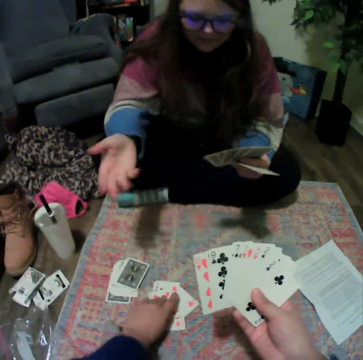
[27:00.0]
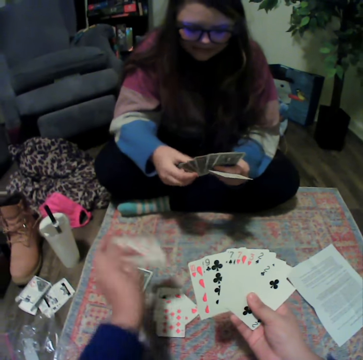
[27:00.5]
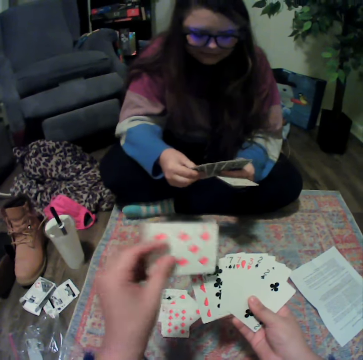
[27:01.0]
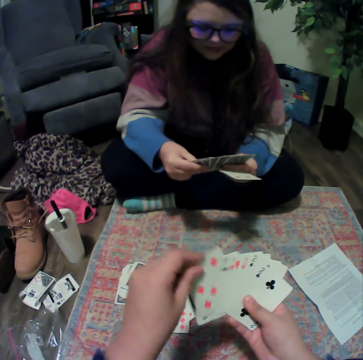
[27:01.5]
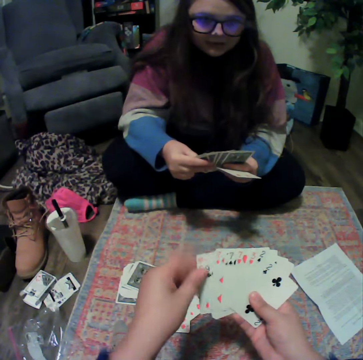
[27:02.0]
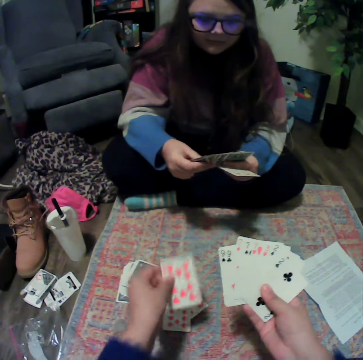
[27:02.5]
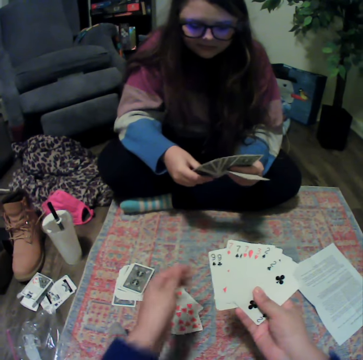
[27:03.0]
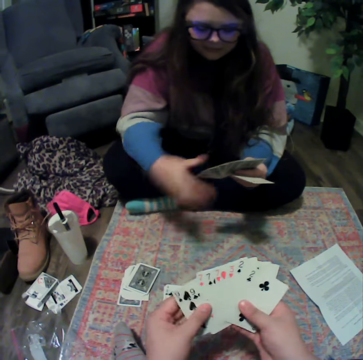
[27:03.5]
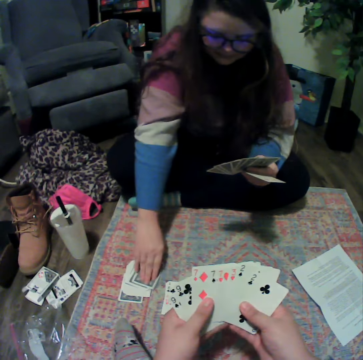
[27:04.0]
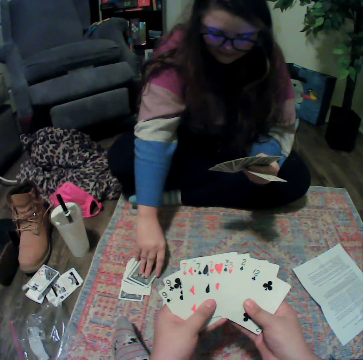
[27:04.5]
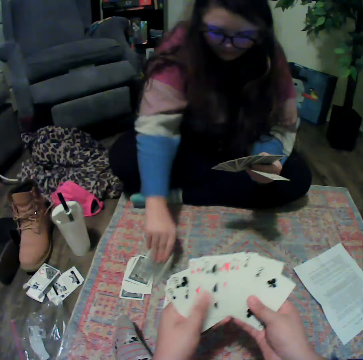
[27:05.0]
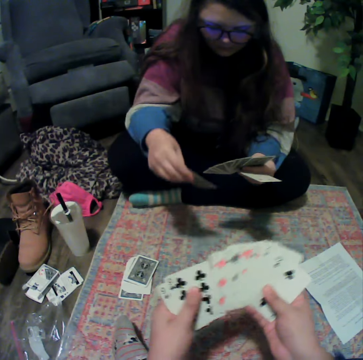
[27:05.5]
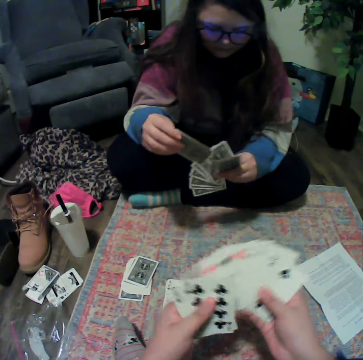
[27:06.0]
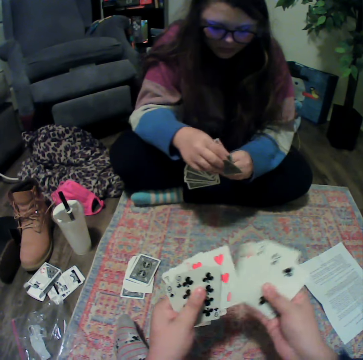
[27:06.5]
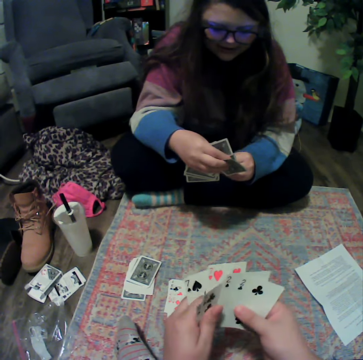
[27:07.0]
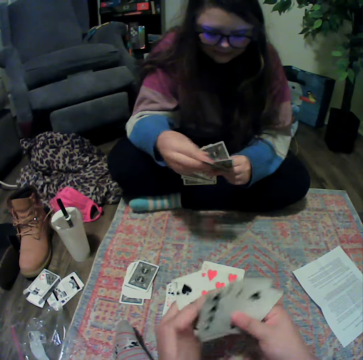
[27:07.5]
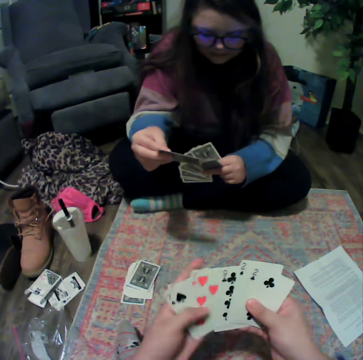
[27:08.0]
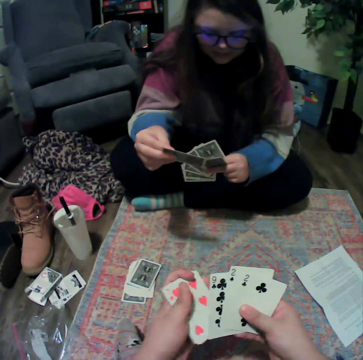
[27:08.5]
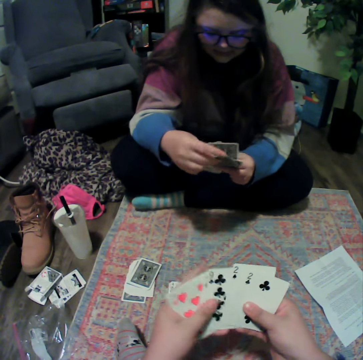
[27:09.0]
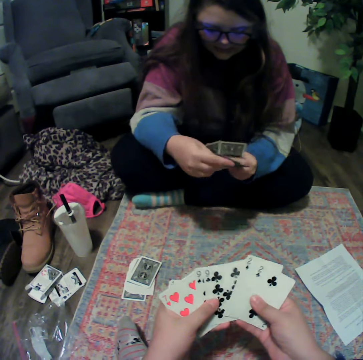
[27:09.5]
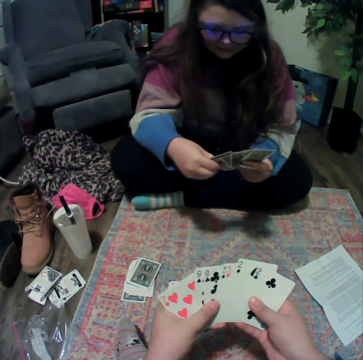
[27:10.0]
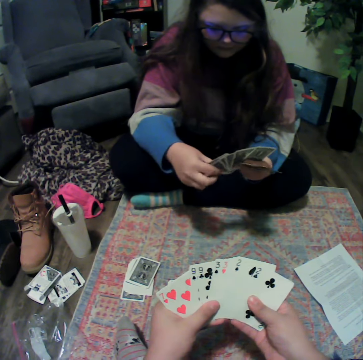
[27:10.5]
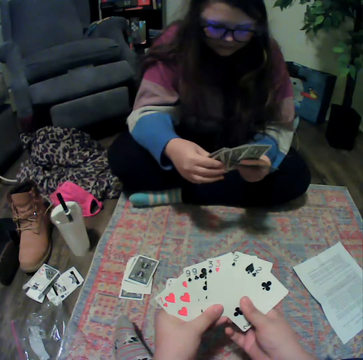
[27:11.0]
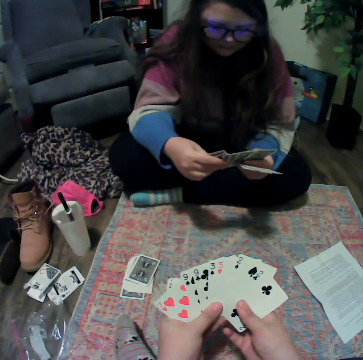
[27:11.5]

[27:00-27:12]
The camera wearer plays the poker card. They pick a card from the mat. They play the poker card. A lady picks the card. The camera wearer reshuffles the cards.

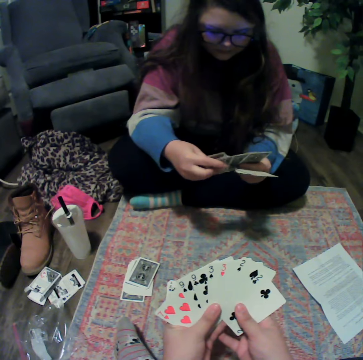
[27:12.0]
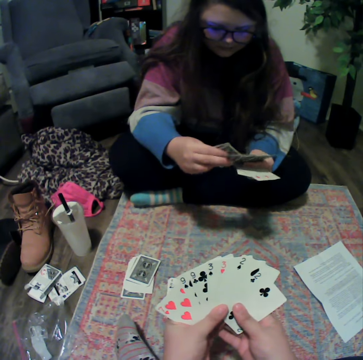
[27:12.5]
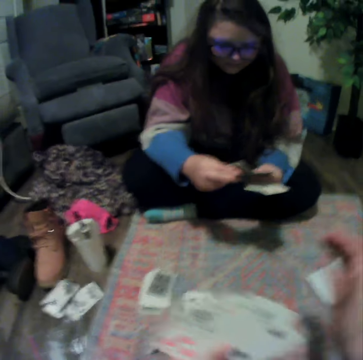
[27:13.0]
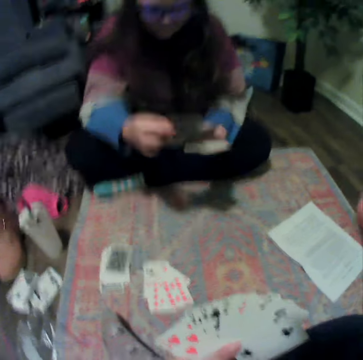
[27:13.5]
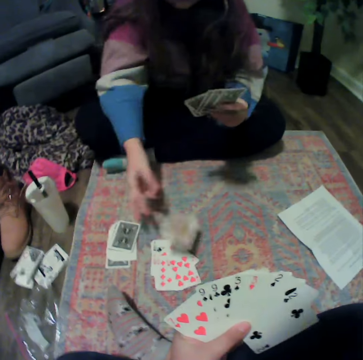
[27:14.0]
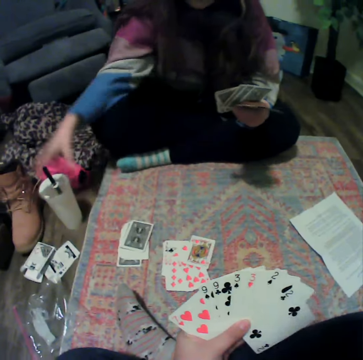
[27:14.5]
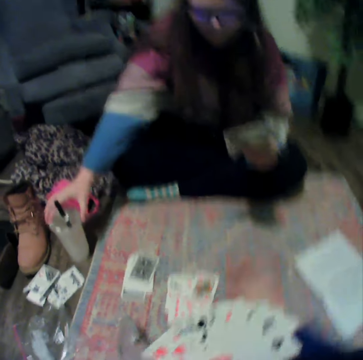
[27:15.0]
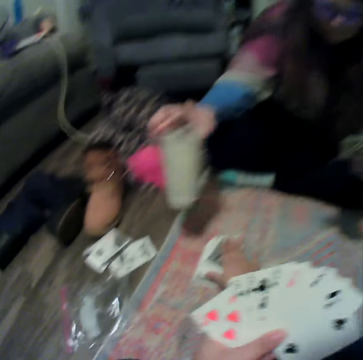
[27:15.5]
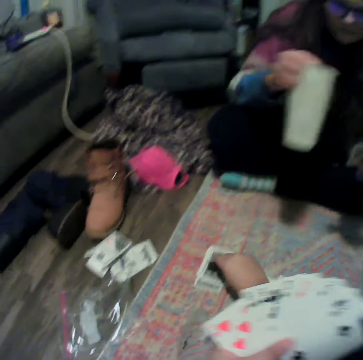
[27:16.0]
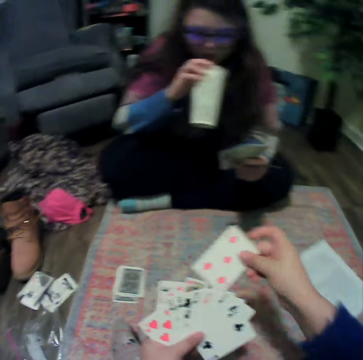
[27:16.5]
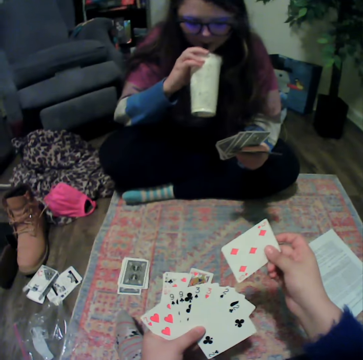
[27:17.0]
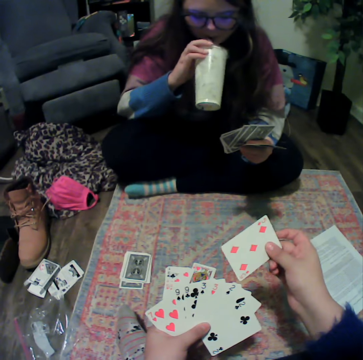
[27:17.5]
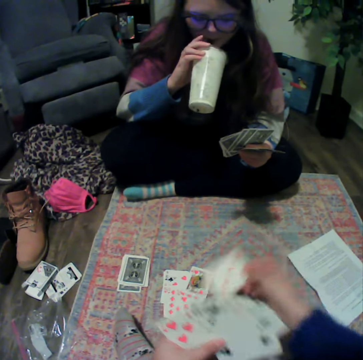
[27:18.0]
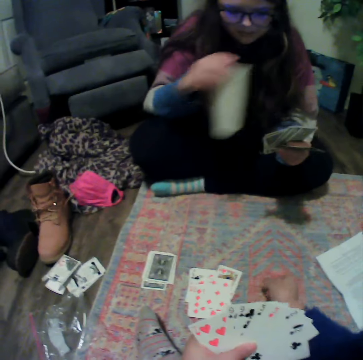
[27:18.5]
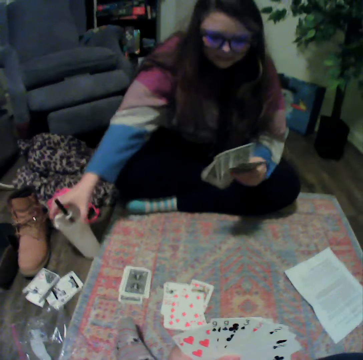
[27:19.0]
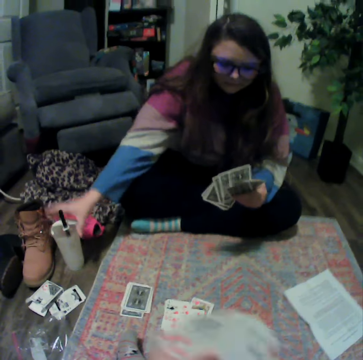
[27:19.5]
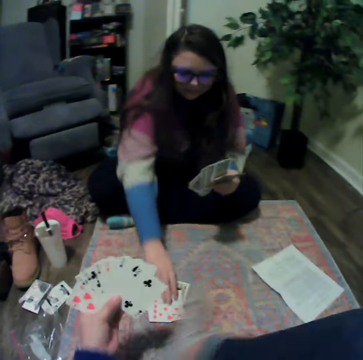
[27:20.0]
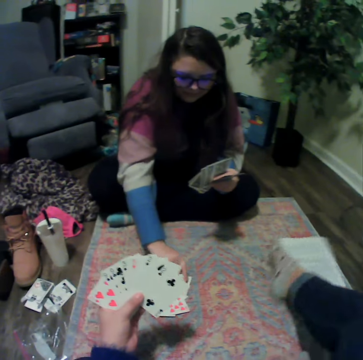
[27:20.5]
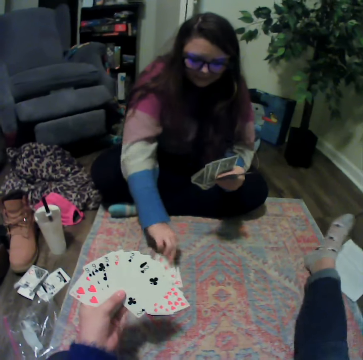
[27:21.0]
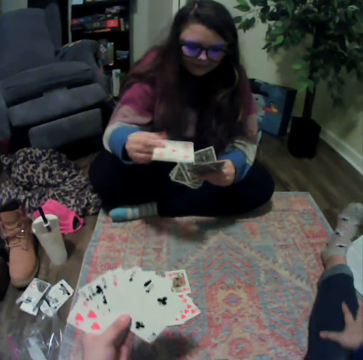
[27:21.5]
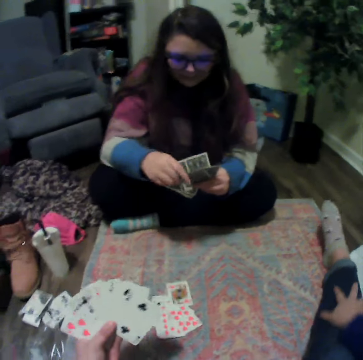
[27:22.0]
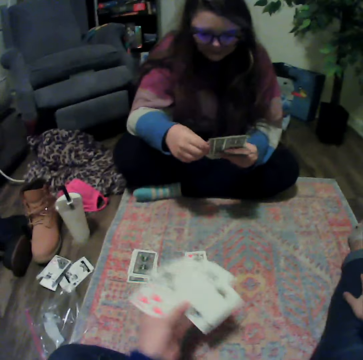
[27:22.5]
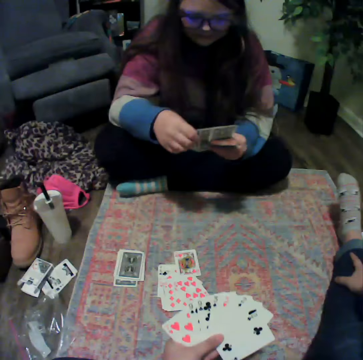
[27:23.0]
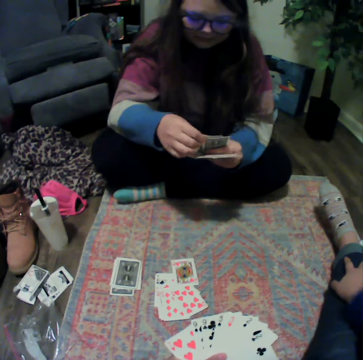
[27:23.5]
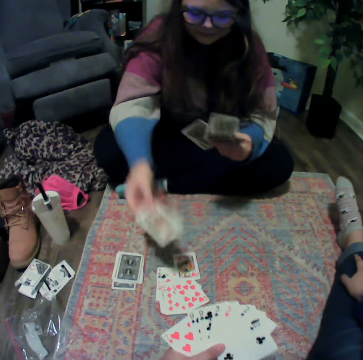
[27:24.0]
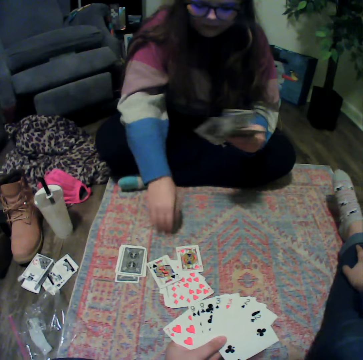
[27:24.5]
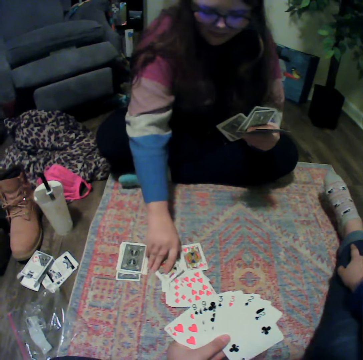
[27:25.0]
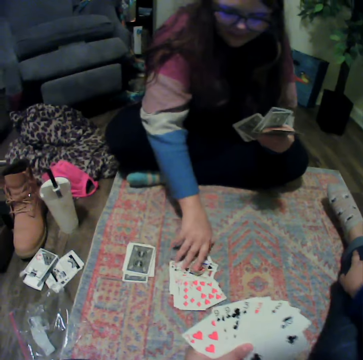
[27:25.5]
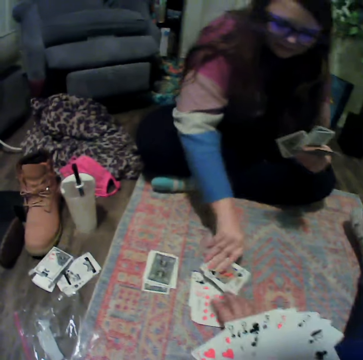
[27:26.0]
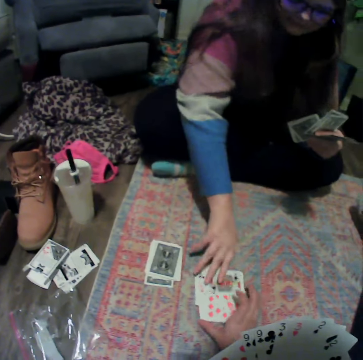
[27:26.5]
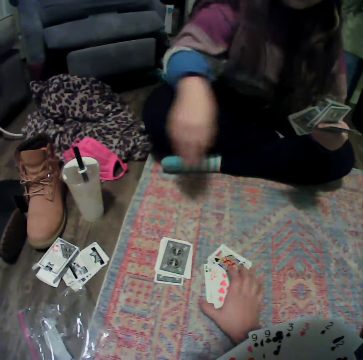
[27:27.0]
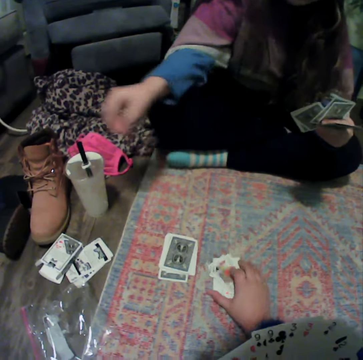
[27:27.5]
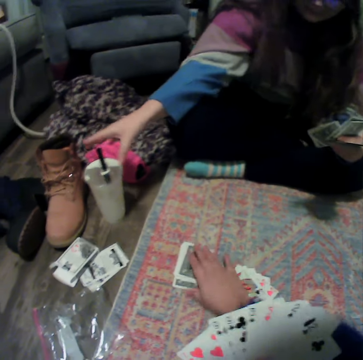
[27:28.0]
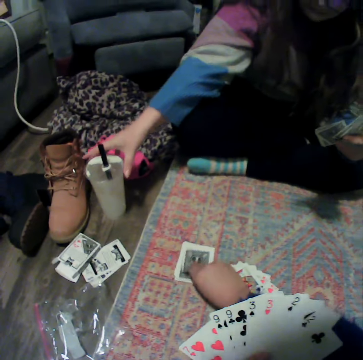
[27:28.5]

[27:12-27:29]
A lady plays the poker card. The lady picks a plastic cup, swings the plastic cup and sips the drink. The camera wearer plays the card. The lady places the plastic cup on the table and picks the card from the table. The camera wearer holds the cards. The lady plays the card and collects the cards. The camera wearer touches the cards.

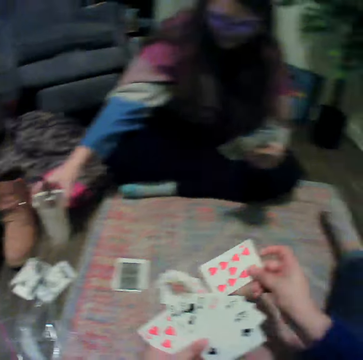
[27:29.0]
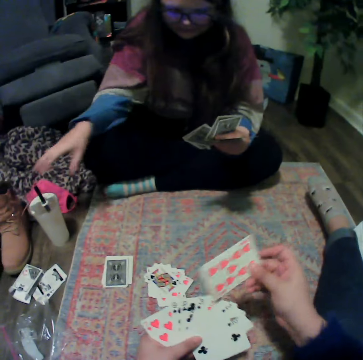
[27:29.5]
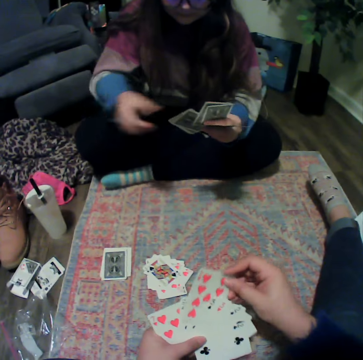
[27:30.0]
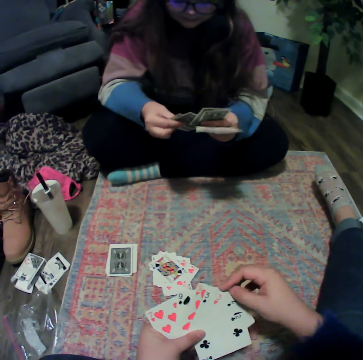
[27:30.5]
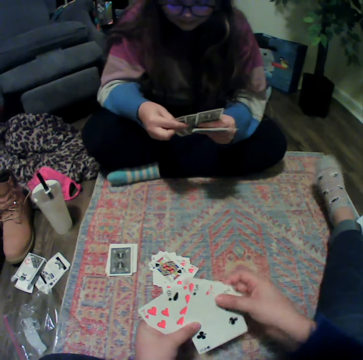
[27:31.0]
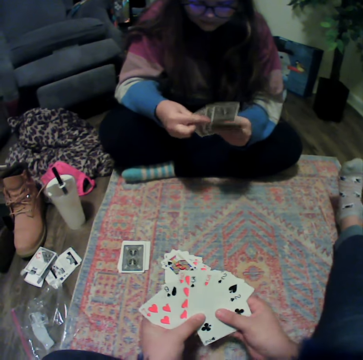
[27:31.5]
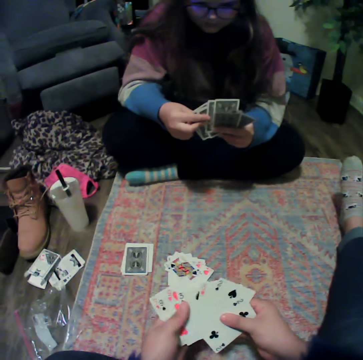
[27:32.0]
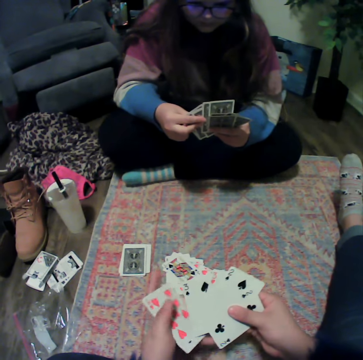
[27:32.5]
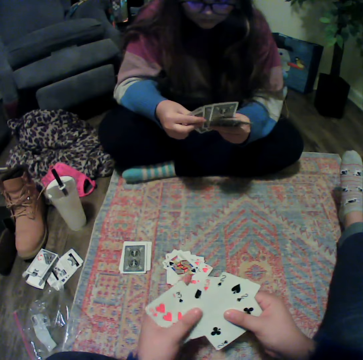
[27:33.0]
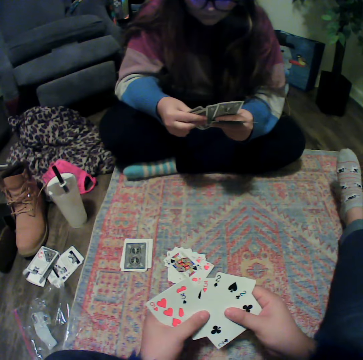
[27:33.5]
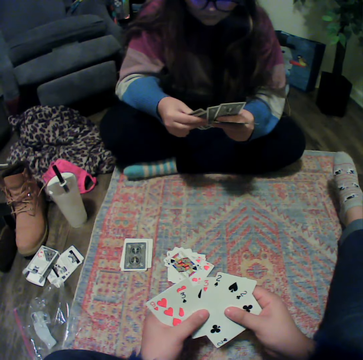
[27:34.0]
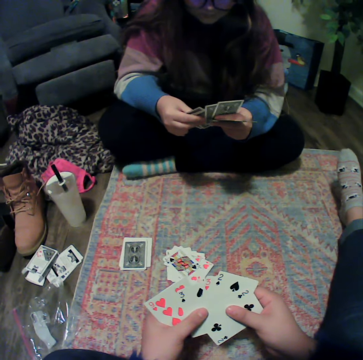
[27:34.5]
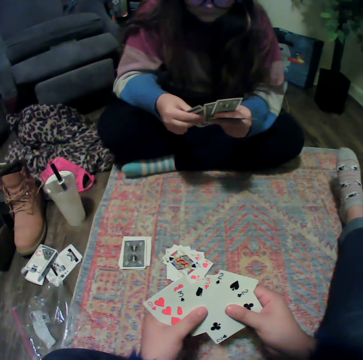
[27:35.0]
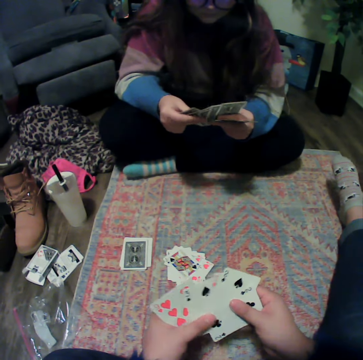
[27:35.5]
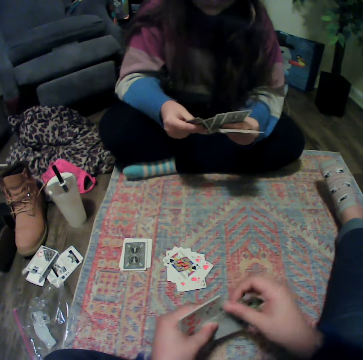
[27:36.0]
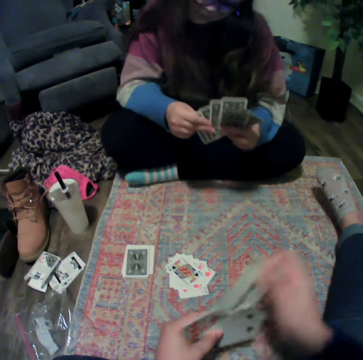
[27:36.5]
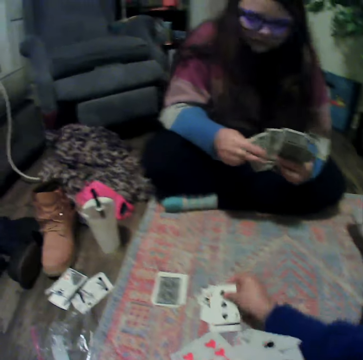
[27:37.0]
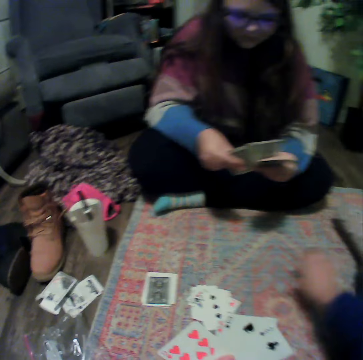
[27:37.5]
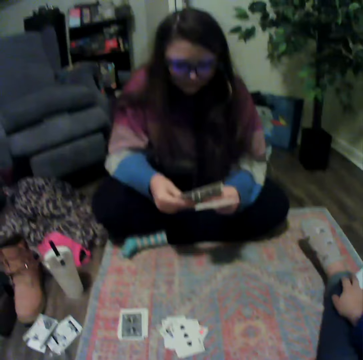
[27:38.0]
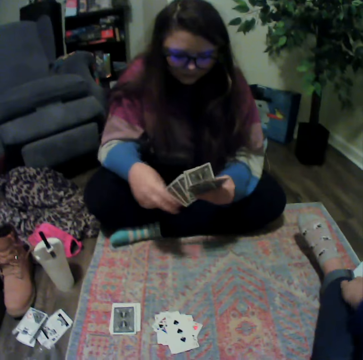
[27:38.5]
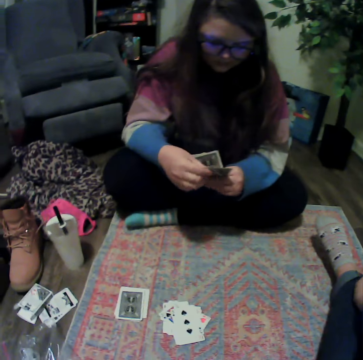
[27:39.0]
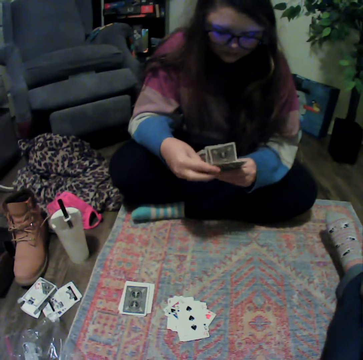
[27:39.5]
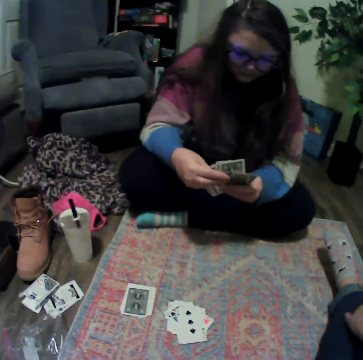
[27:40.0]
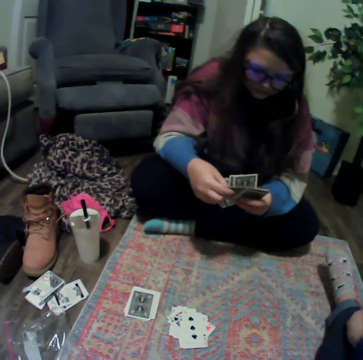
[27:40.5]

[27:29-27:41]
The camera wearer picks the card from the table. They reshuffle the cards. They play the card. A lady holds the cards and reshuffles the cards.
